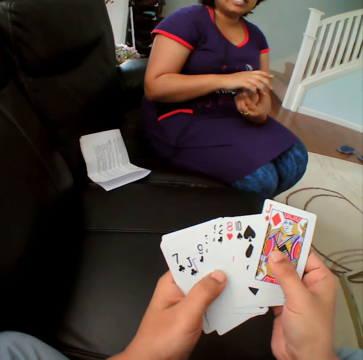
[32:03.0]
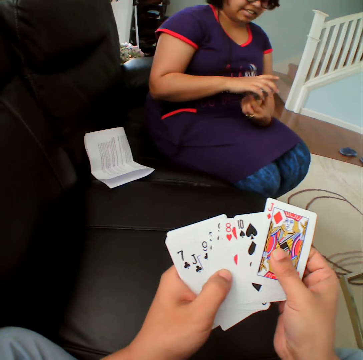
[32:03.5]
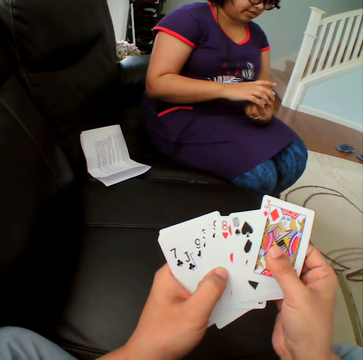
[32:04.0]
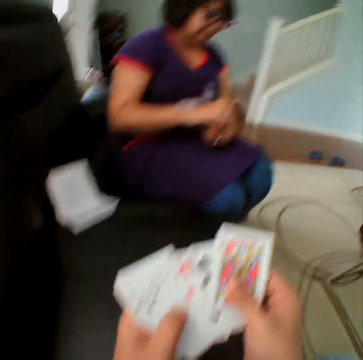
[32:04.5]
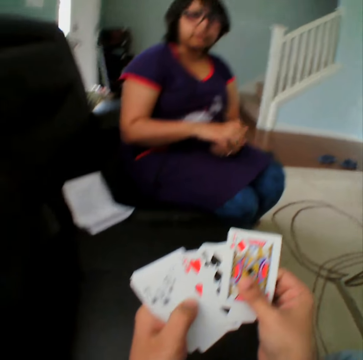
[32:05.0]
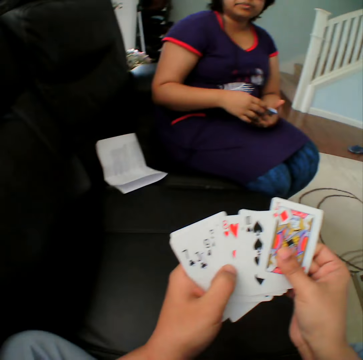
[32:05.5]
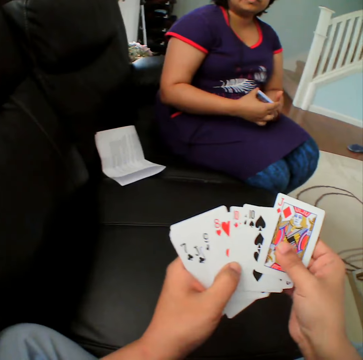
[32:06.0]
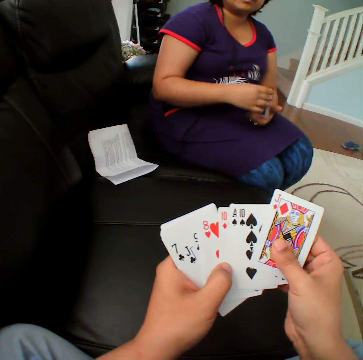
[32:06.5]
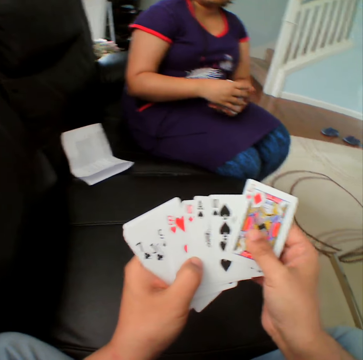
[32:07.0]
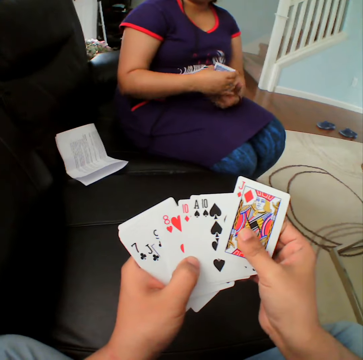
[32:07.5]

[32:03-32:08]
The camera wearer converses with a person.

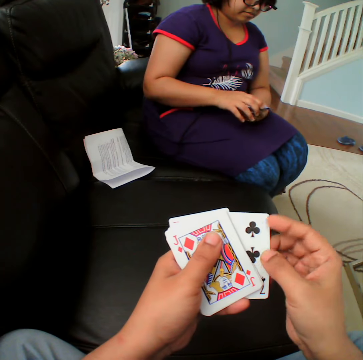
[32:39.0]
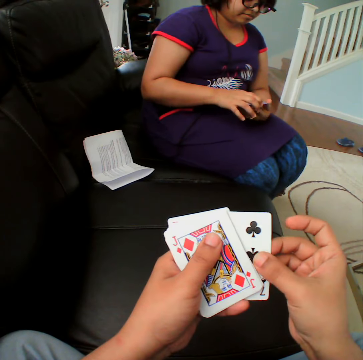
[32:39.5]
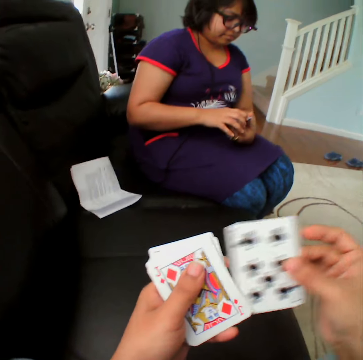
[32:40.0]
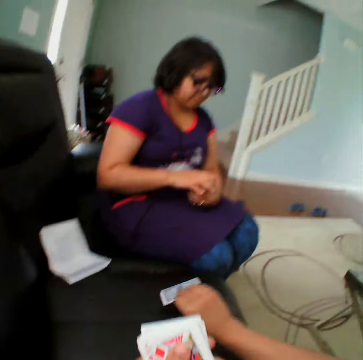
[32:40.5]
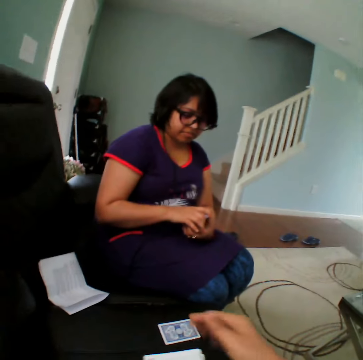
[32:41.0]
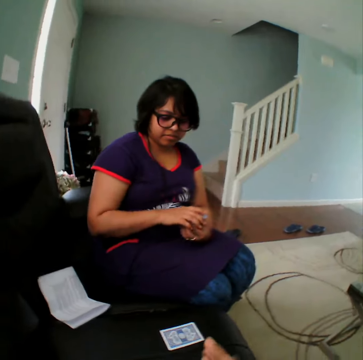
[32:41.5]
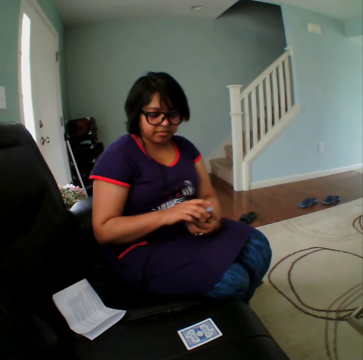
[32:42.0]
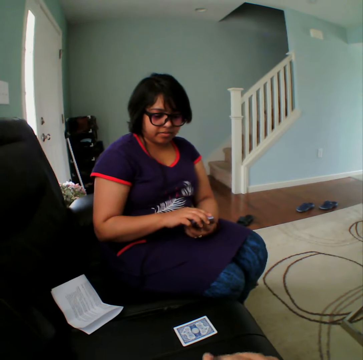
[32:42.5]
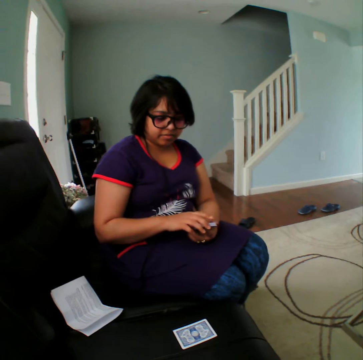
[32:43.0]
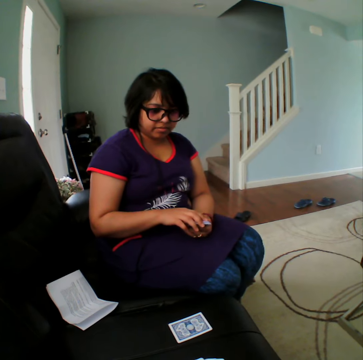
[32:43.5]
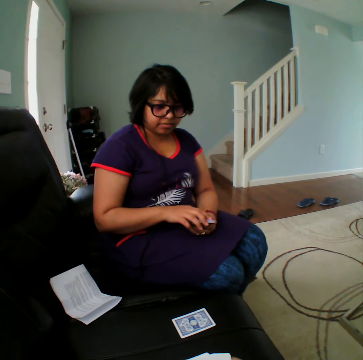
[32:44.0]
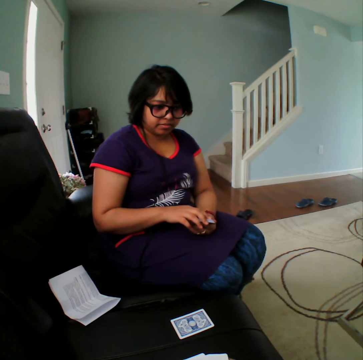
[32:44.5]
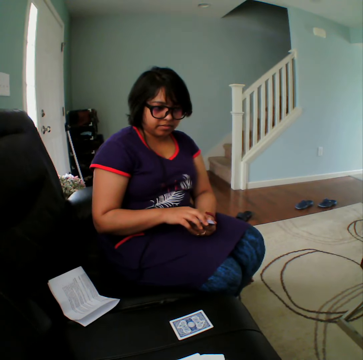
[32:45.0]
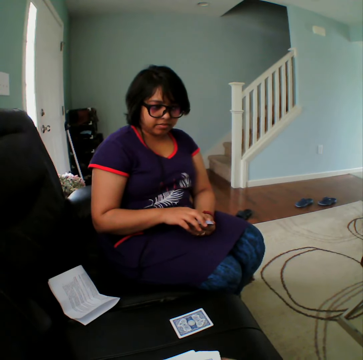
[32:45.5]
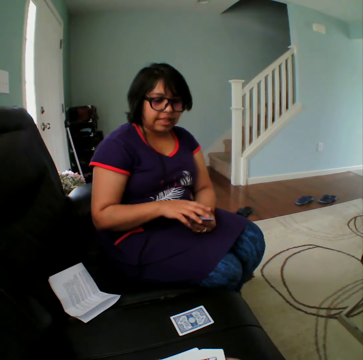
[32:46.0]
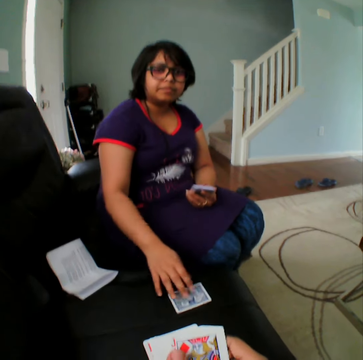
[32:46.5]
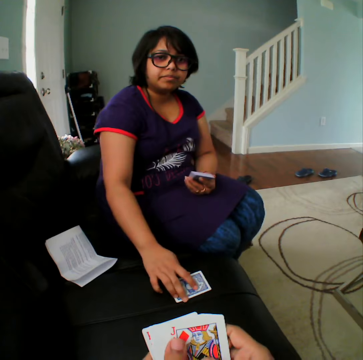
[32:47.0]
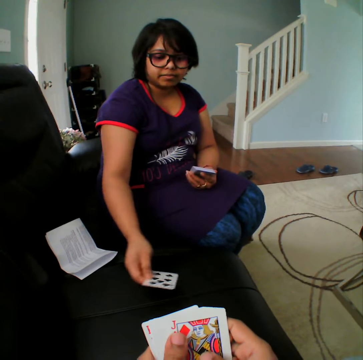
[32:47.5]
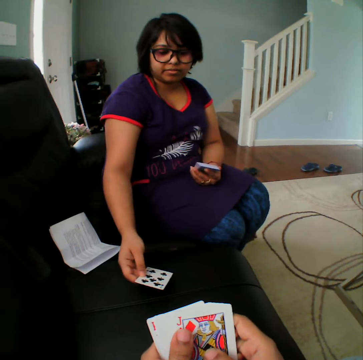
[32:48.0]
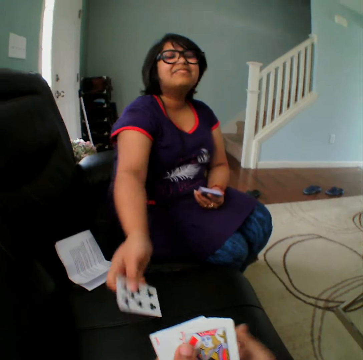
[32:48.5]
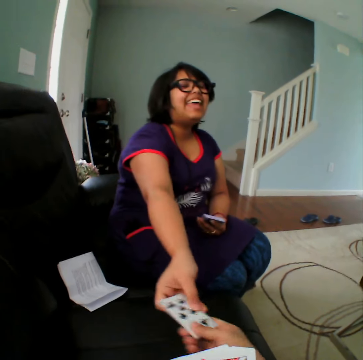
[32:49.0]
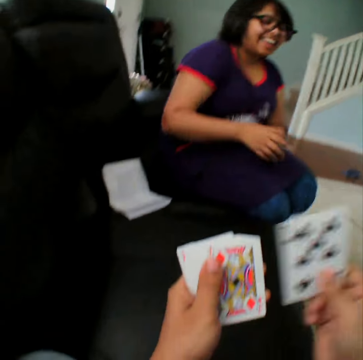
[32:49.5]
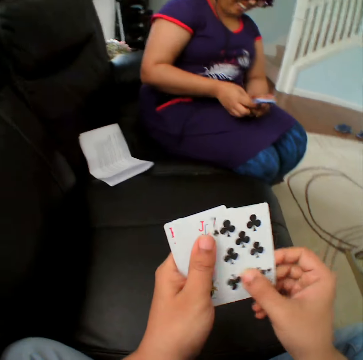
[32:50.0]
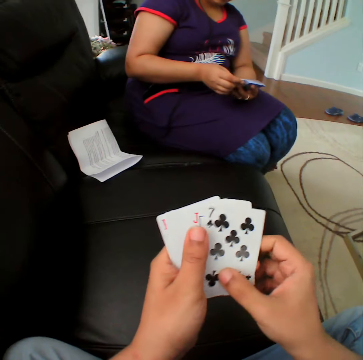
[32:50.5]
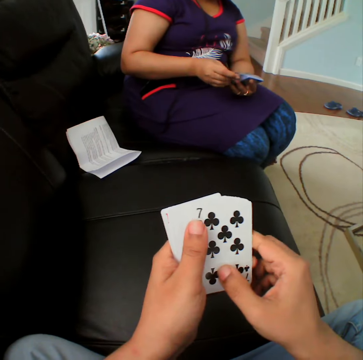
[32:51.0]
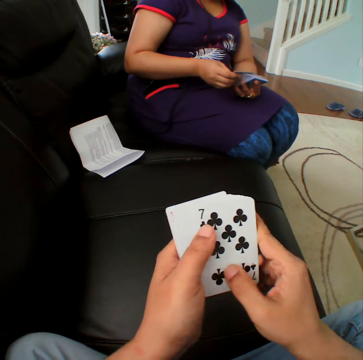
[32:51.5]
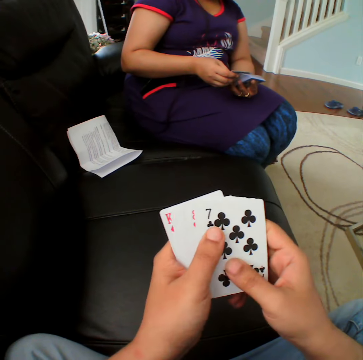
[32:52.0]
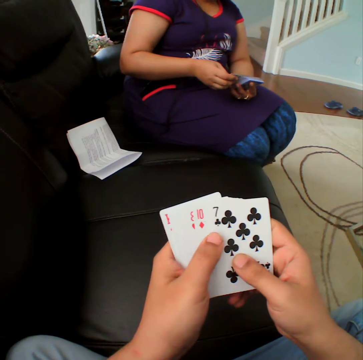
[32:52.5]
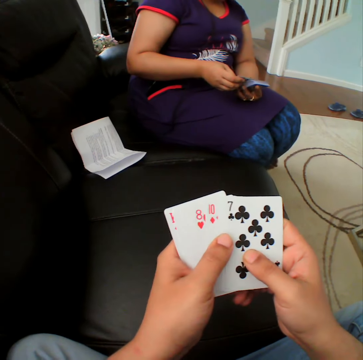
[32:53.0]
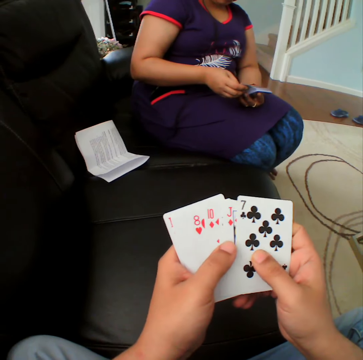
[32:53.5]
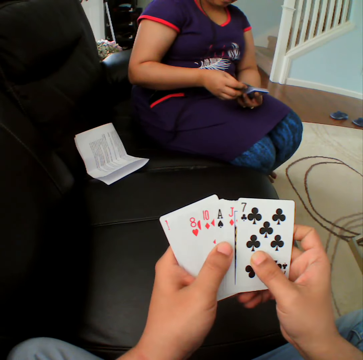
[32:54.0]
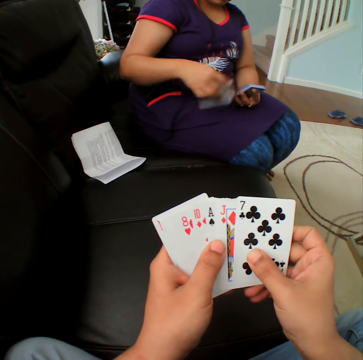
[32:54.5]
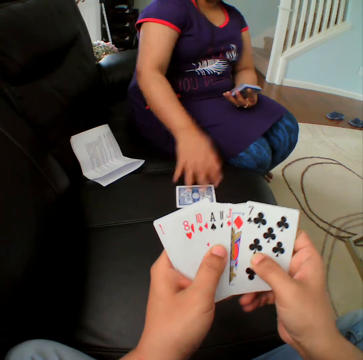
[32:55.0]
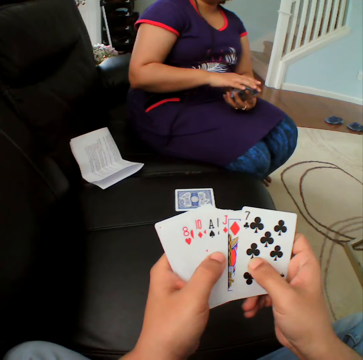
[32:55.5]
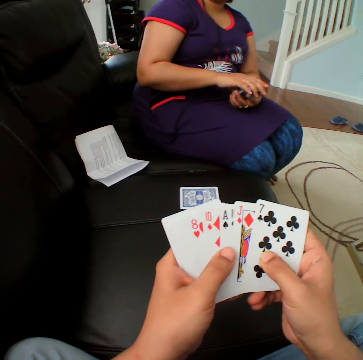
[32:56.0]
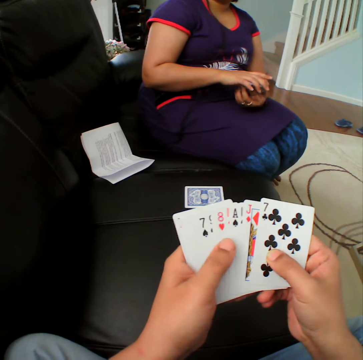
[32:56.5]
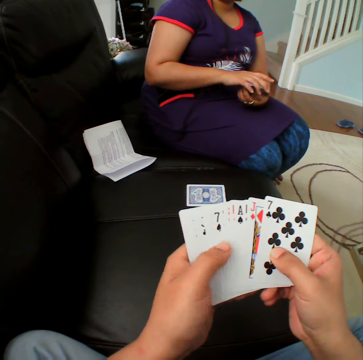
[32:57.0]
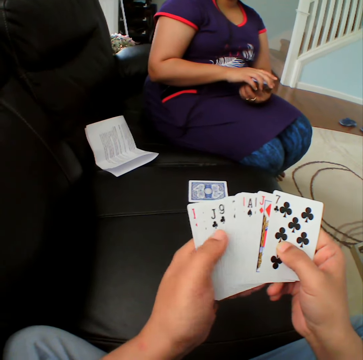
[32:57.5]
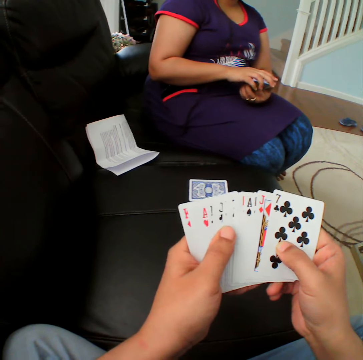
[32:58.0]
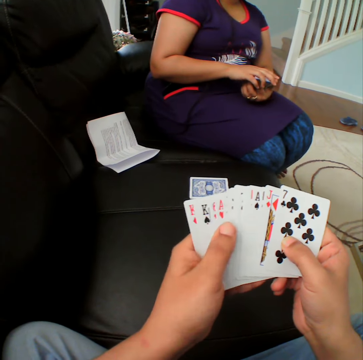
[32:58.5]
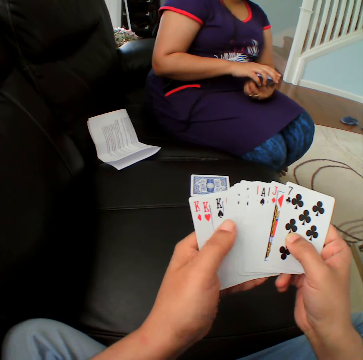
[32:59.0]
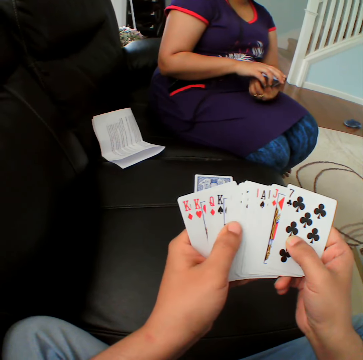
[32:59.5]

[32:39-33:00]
The camera wearer places the card in the couch. A woman picks the card, turns the card in the couch and hands the card to the camera wearer. She places the card in the couch.

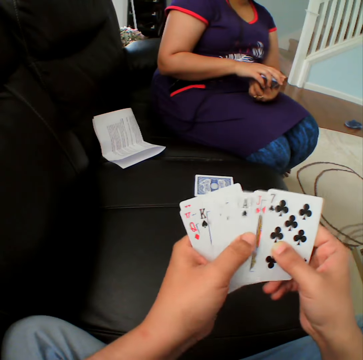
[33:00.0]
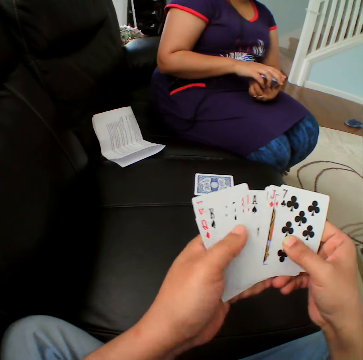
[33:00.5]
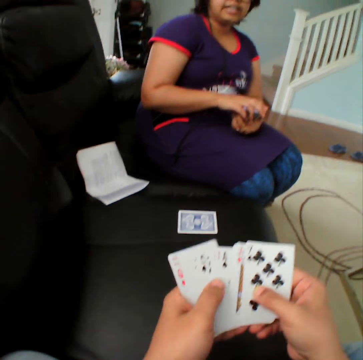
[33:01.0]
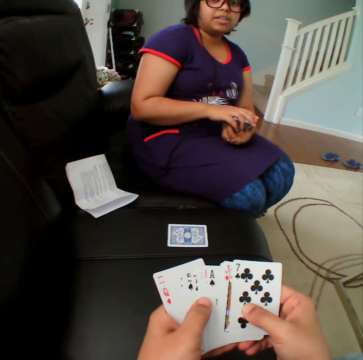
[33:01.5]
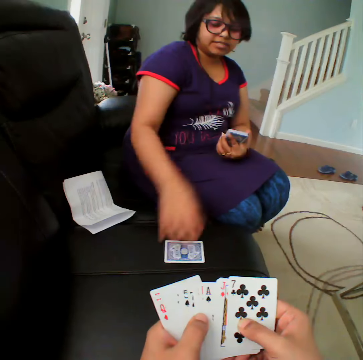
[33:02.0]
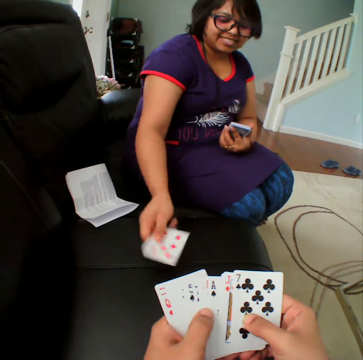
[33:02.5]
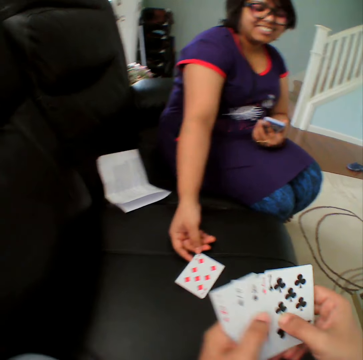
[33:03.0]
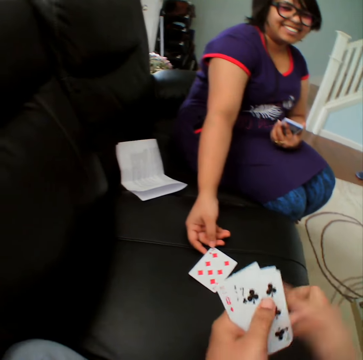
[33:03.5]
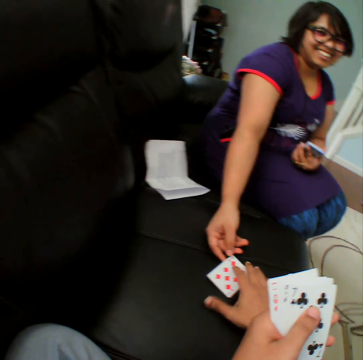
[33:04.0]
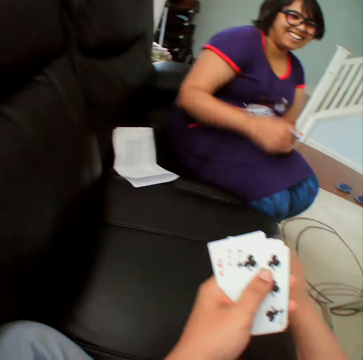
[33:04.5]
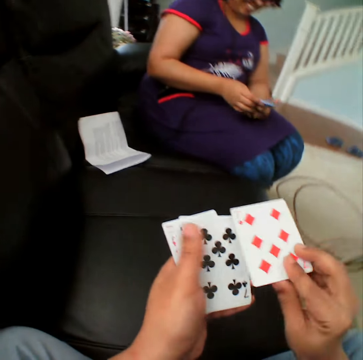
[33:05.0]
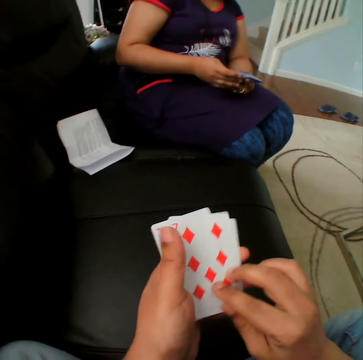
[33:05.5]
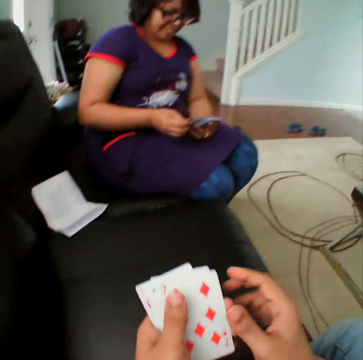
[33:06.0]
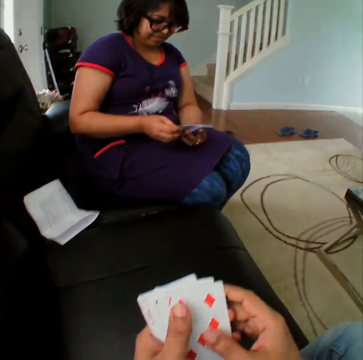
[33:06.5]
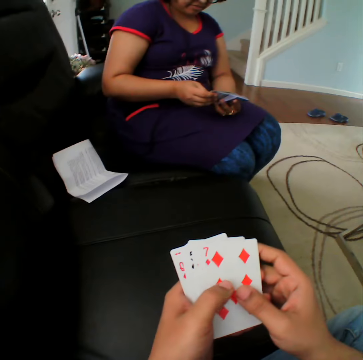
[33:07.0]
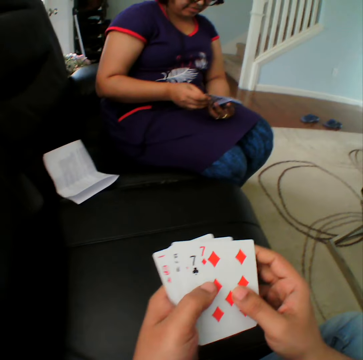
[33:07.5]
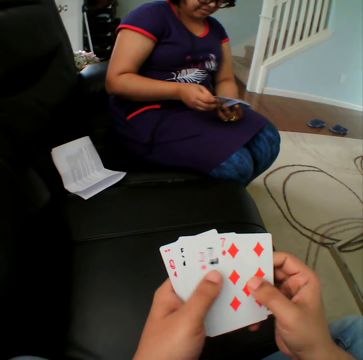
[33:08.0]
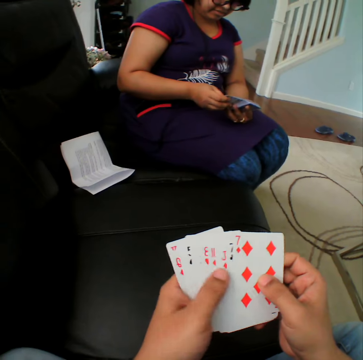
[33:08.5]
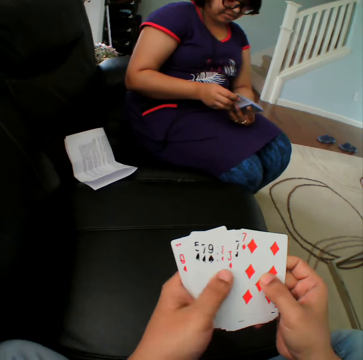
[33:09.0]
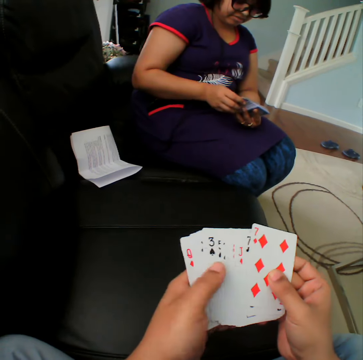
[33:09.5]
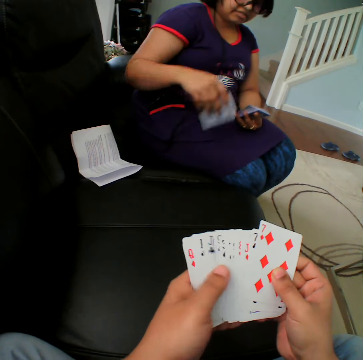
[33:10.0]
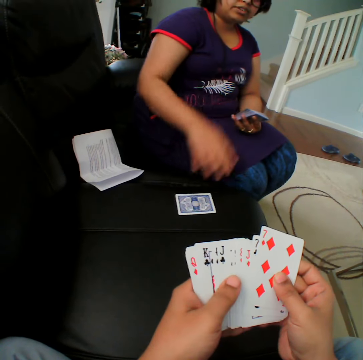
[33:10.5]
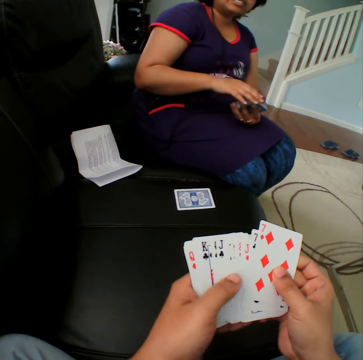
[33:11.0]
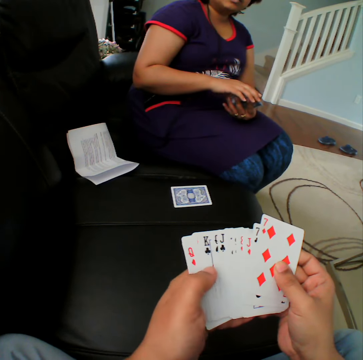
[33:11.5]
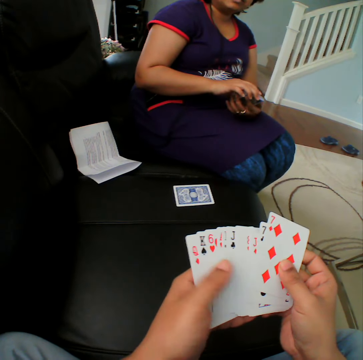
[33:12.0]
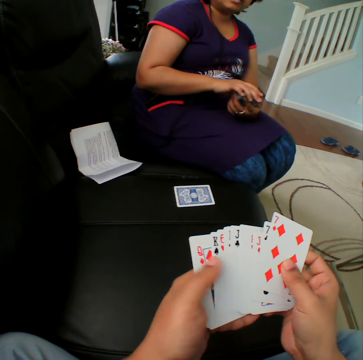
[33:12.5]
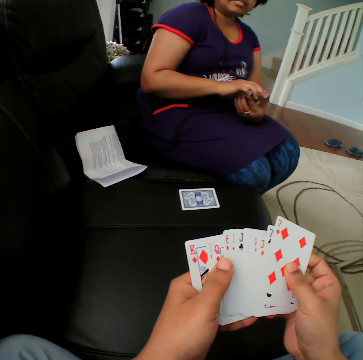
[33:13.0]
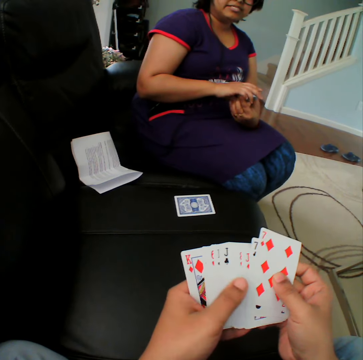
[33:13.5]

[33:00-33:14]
A woman turns the card in the couch. The camera wearer picks the card from the couch. The woman puts down the card. The camera wearer places the card in the couch.
